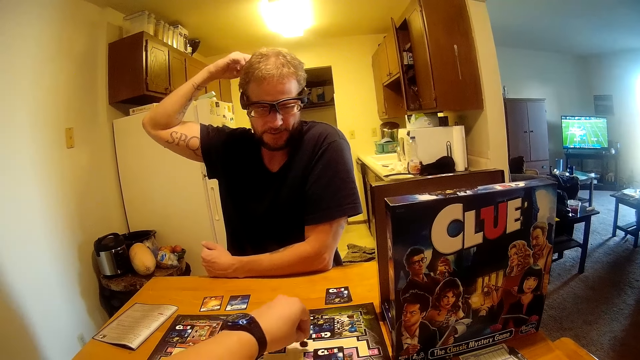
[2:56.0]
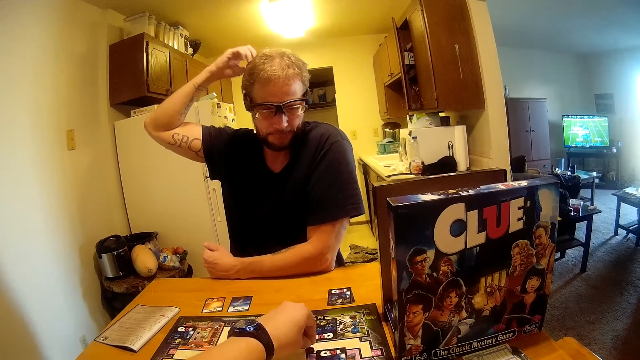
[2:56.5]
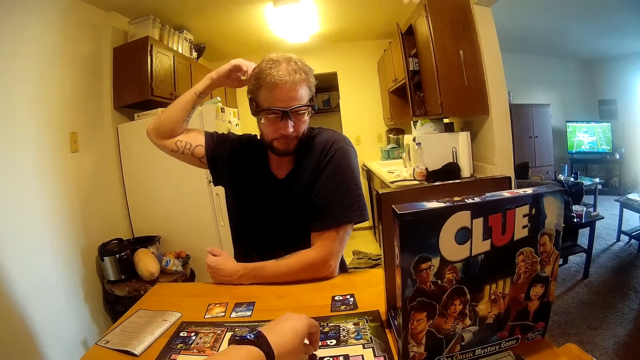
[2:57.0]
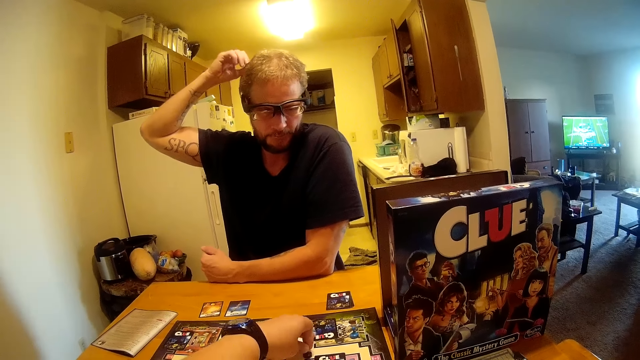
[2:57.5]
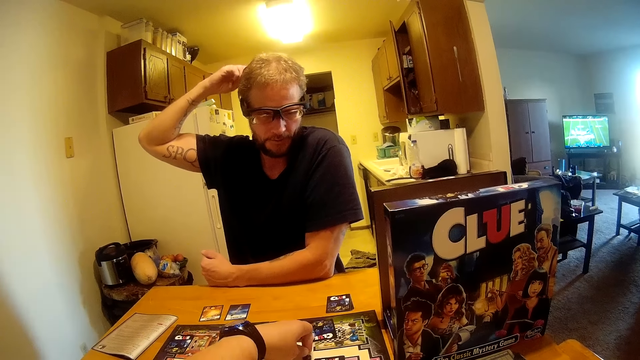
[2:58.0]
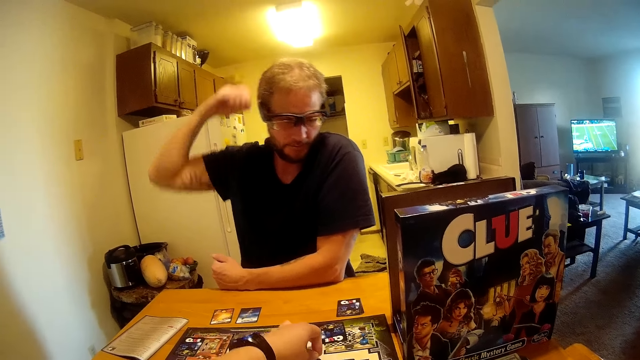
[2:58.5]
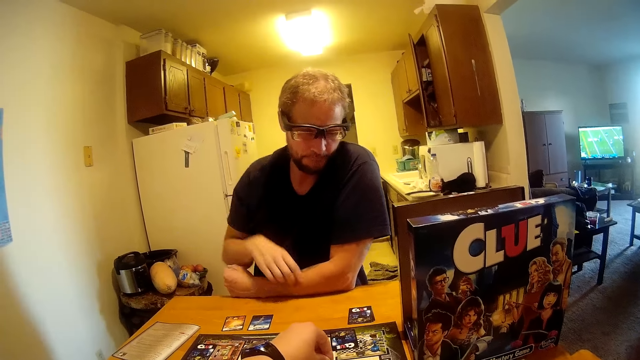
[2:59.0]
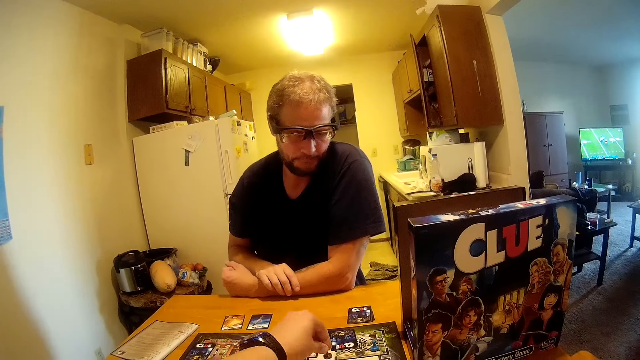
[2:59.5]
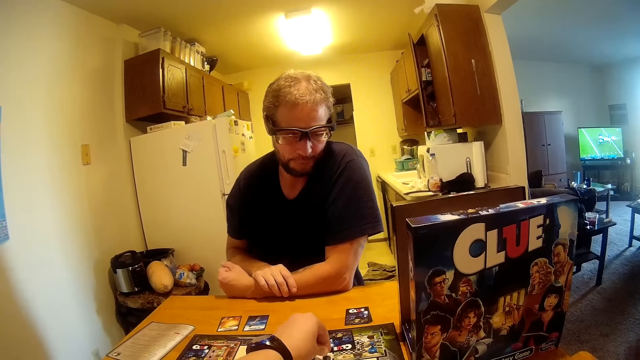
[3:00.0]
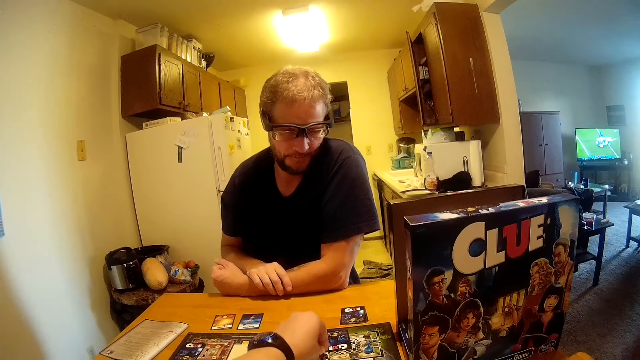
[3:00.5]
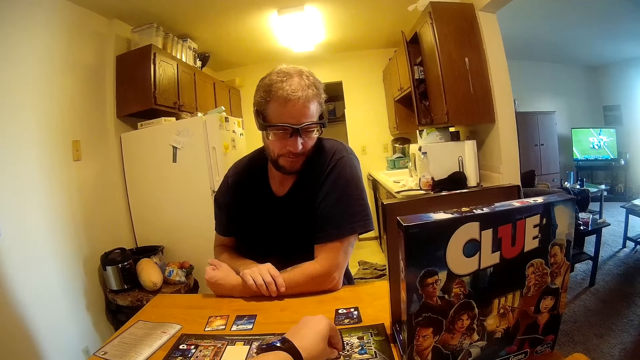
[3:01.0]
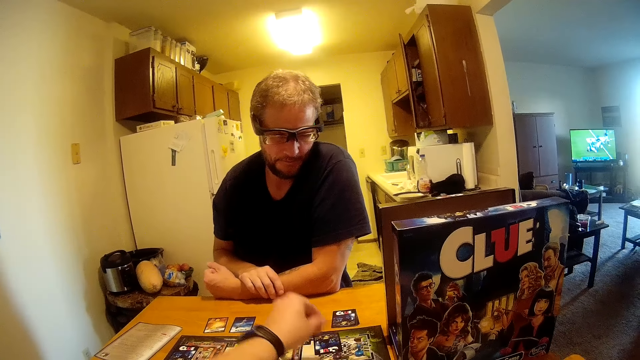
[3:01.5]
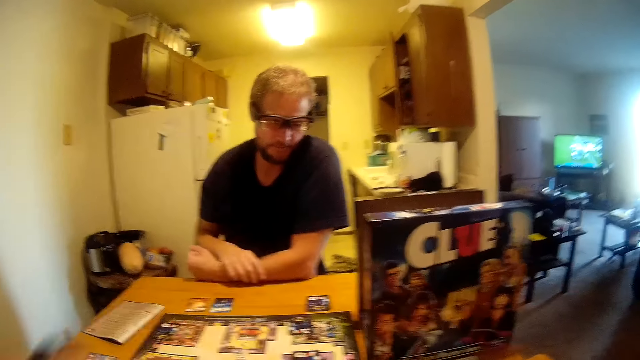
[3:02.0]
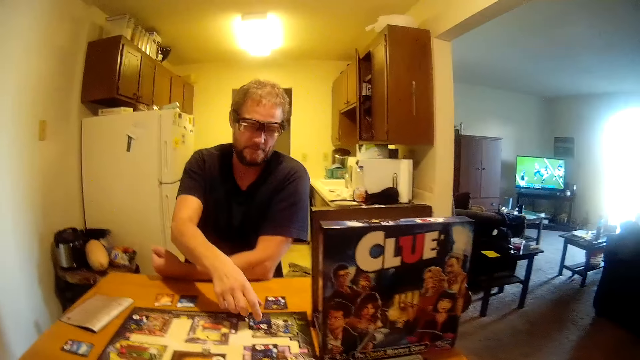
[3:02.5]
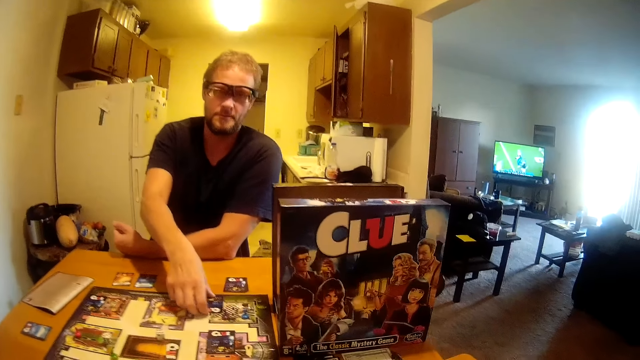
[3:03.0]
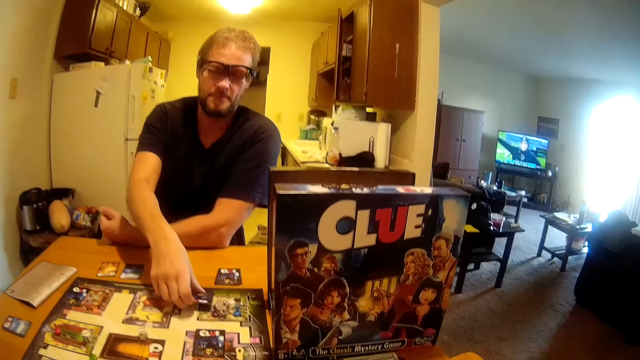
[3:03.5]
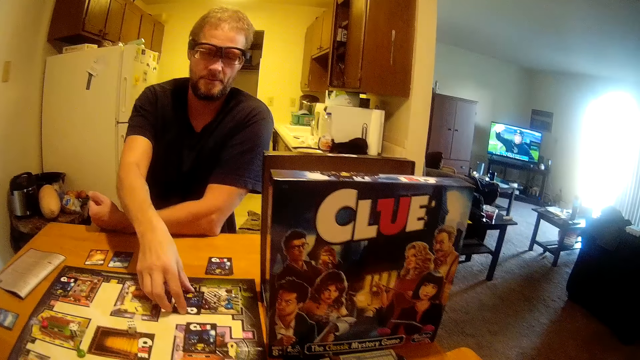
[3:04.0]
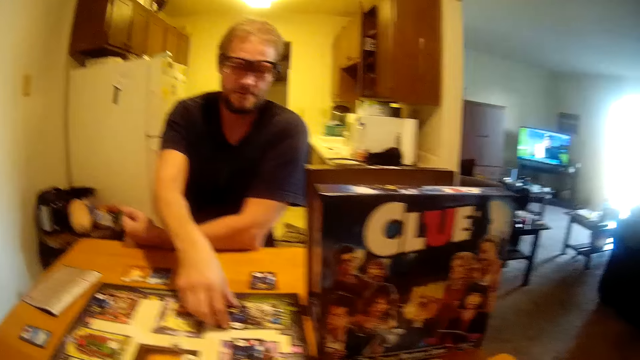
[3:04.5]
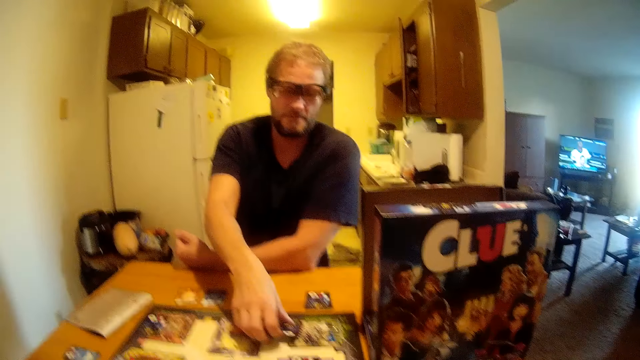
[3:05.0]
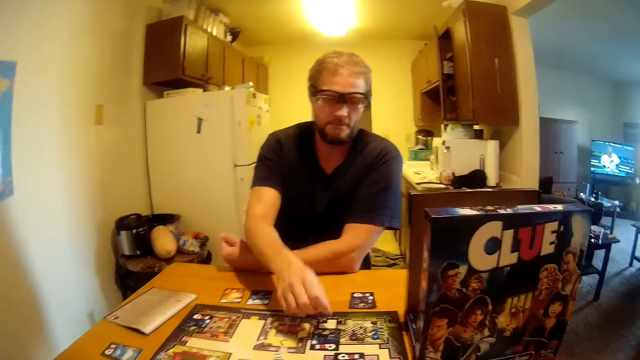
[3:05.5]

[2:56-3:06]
The camera wearer adjusts a card on the board game with his left hand. He touches a playing card on the board. He moves a game seed on the board game with his left hand. The man adjusts the card on the board game with his right hand. The man moves the playing card on the board.

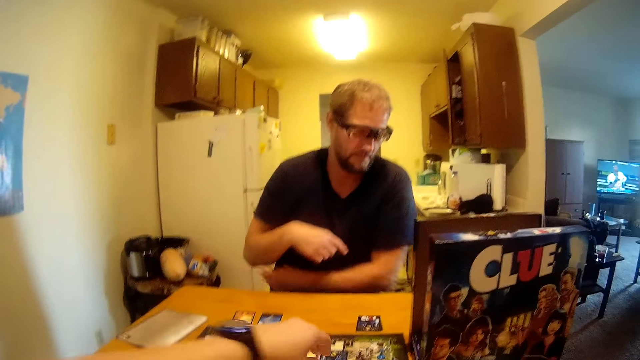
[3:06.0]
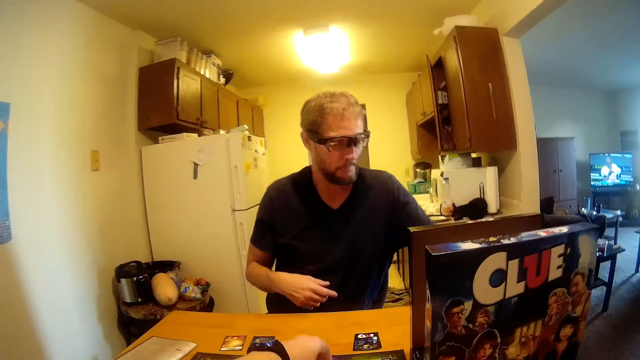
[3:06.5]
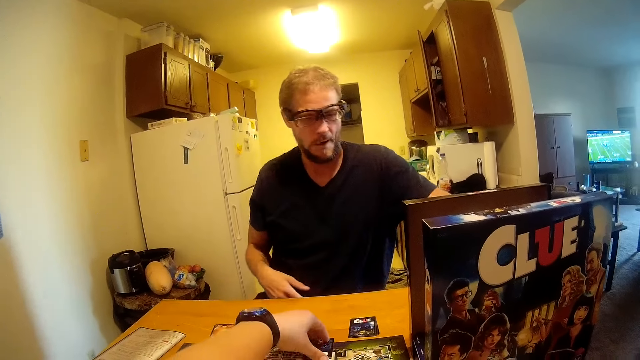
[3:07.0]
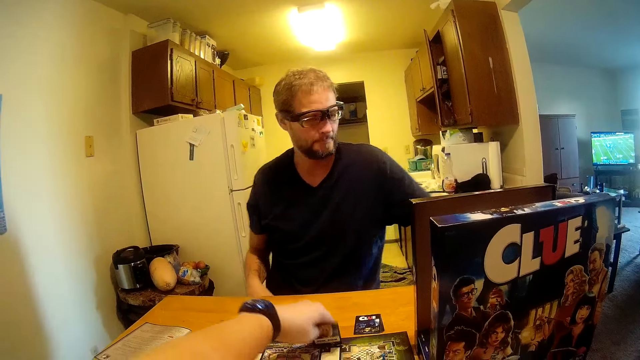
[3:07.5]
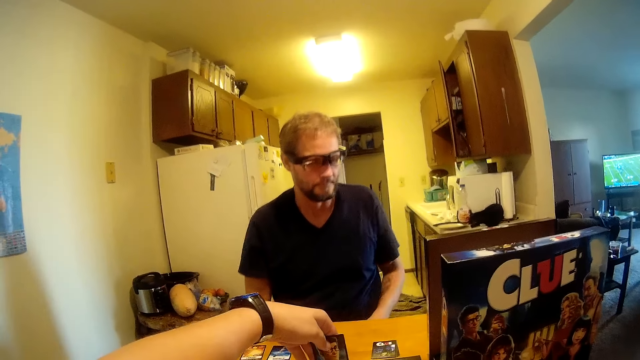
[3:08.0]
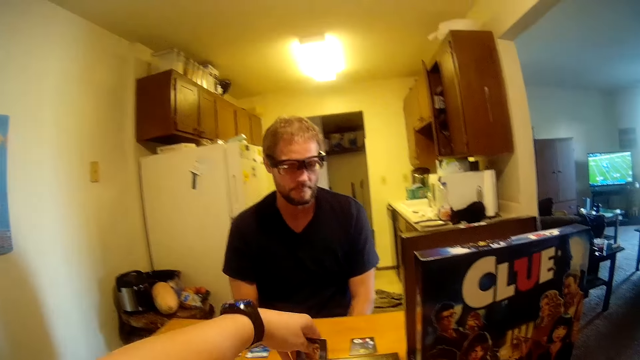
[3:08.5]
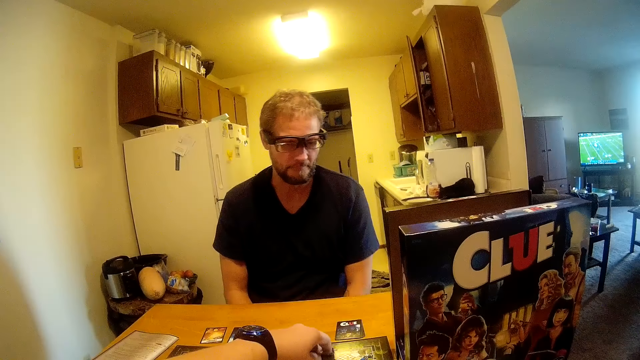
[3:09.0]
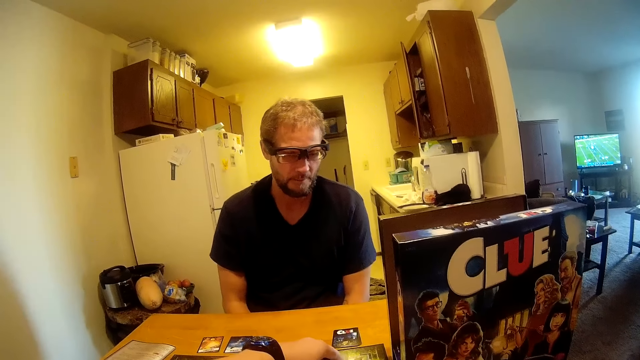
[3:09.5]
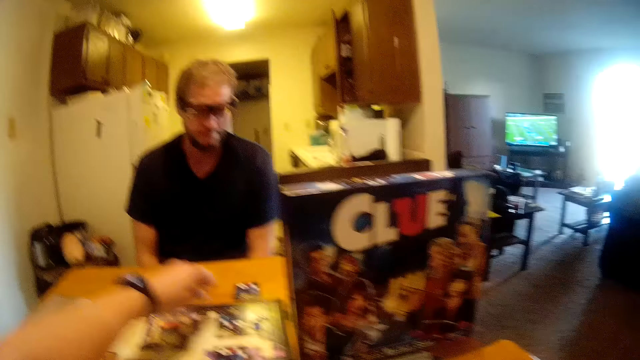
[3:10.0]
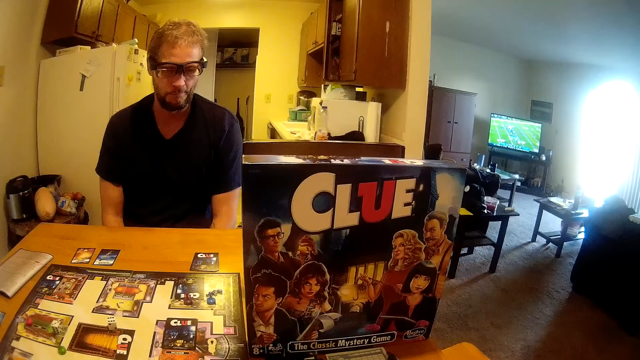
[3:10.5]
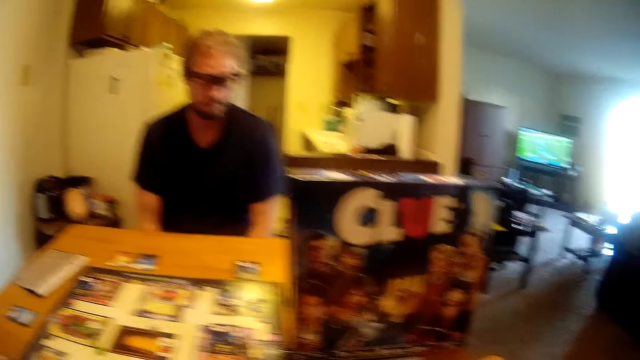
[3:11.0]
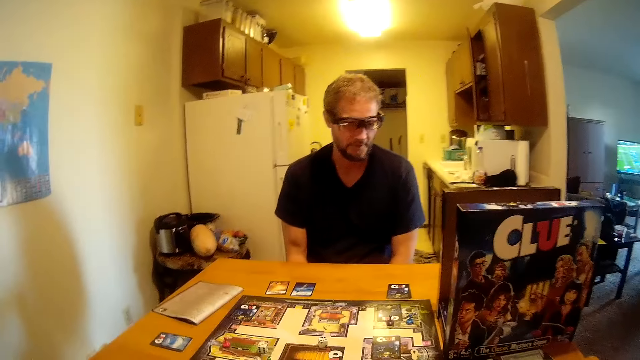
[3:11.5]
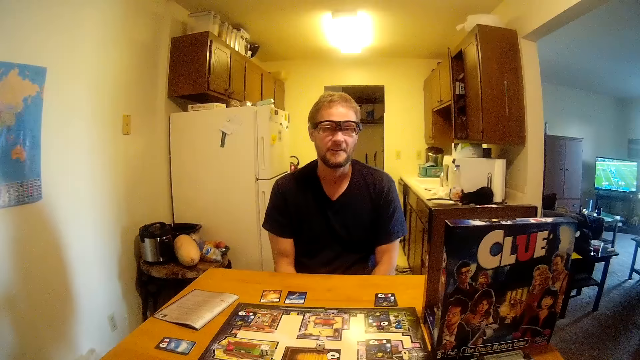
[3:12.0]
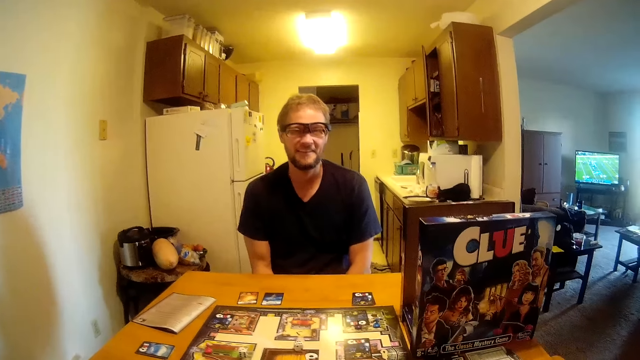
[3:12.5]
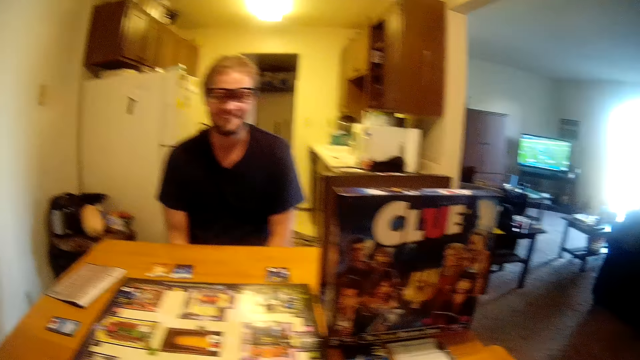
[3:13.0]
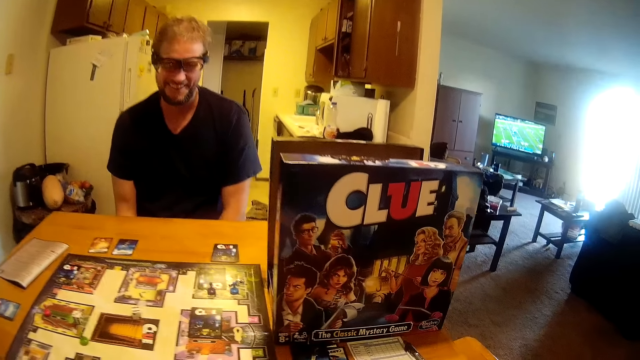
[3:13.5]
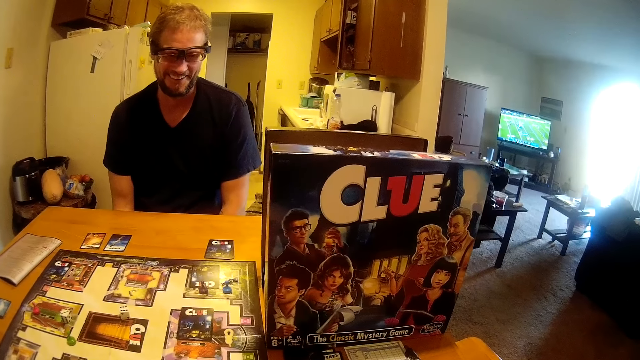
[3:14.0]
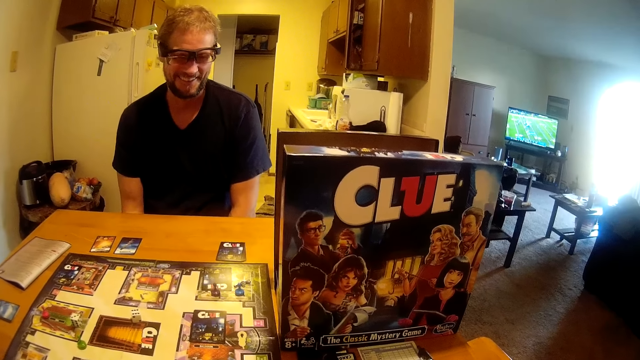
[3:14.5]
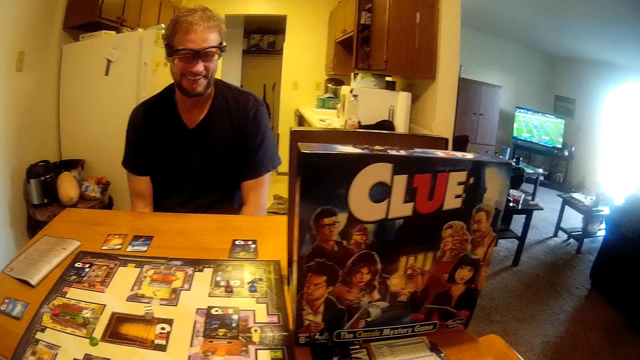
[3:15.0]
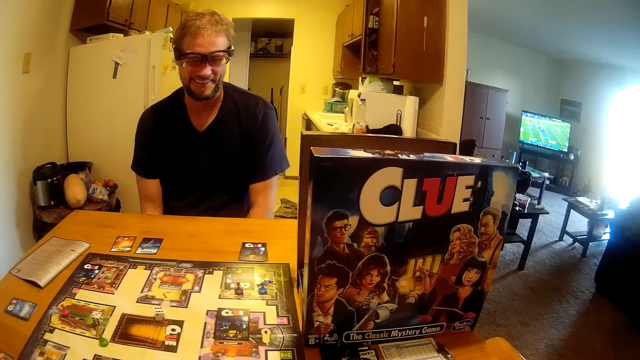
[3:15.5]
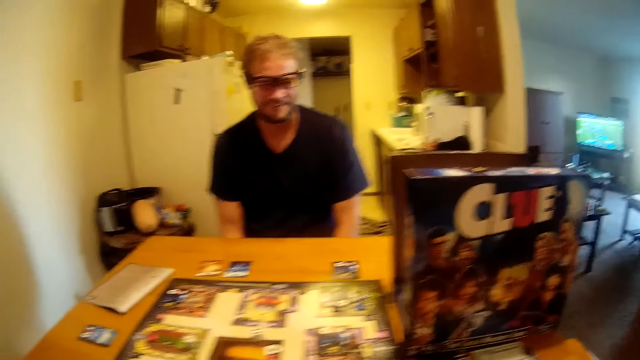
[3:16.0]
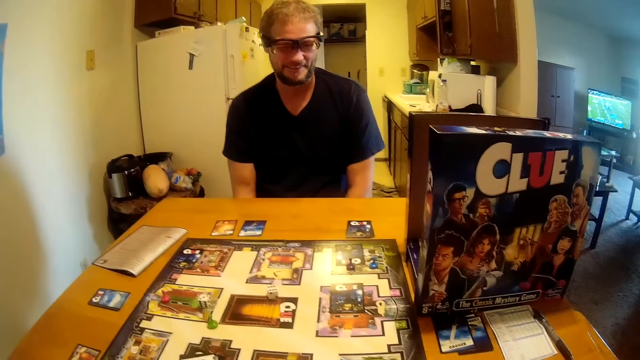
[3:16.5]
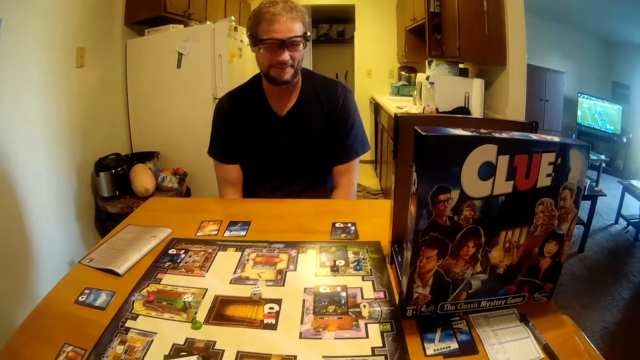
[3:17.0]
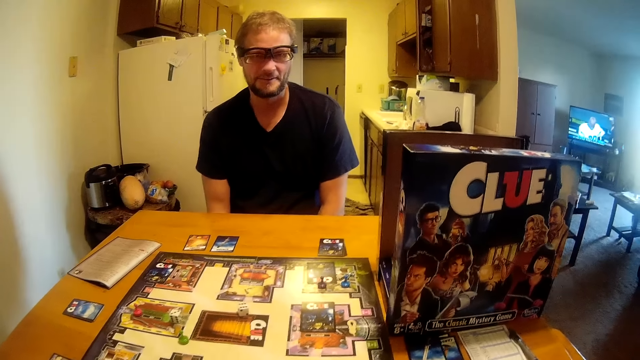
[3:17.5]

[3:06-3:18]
The camera wearer picks up a card on the board game with his left hand. He drops the card in his hand on the board.
